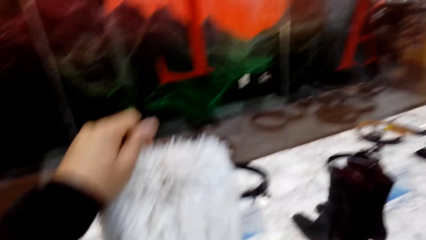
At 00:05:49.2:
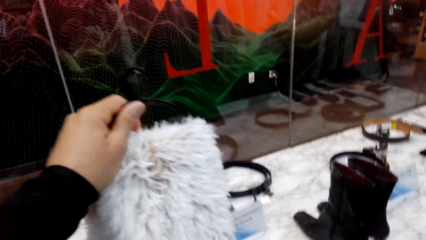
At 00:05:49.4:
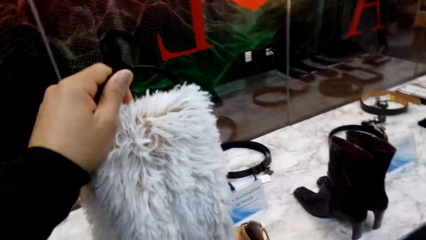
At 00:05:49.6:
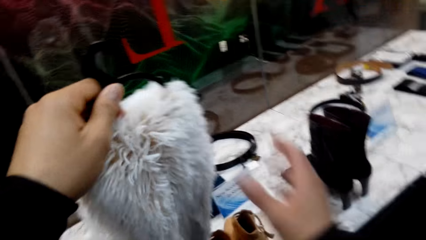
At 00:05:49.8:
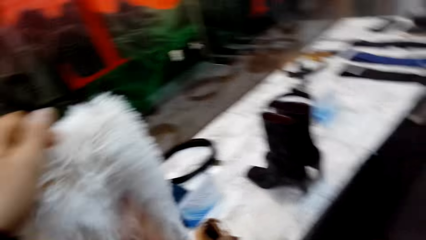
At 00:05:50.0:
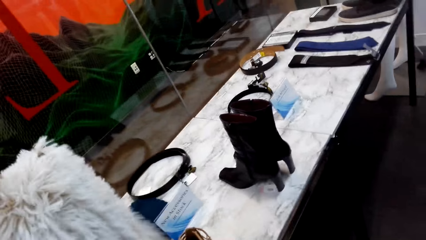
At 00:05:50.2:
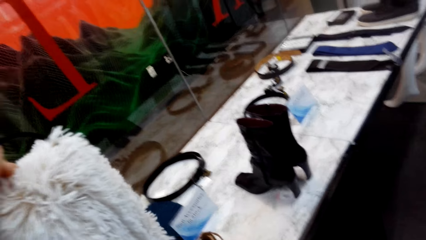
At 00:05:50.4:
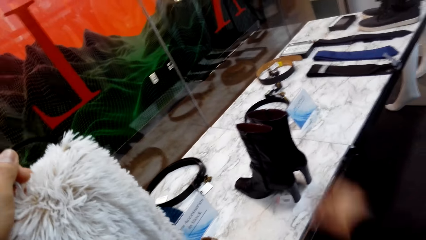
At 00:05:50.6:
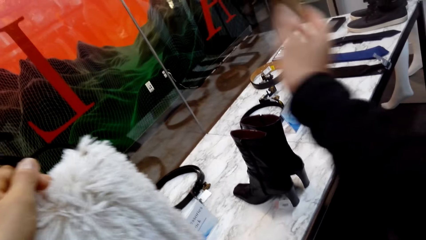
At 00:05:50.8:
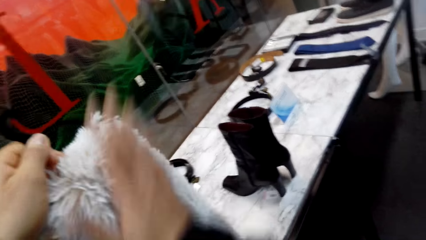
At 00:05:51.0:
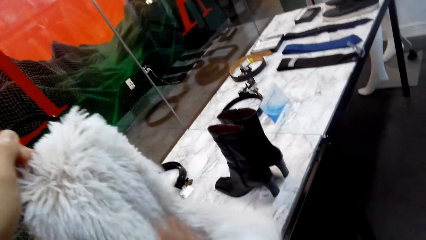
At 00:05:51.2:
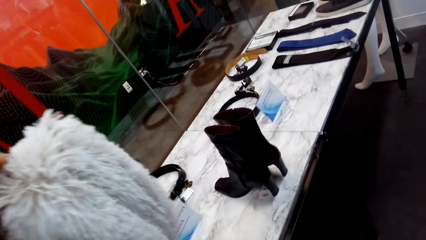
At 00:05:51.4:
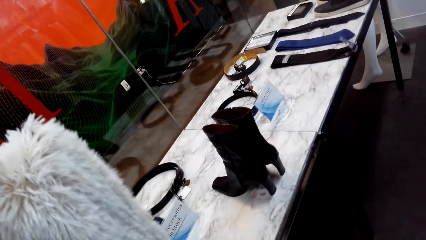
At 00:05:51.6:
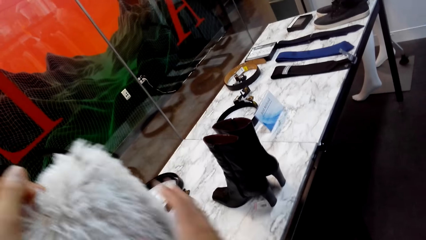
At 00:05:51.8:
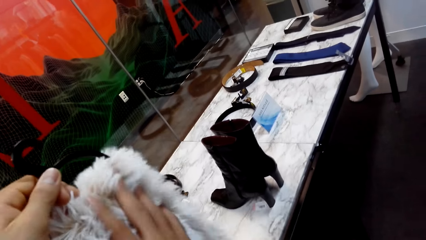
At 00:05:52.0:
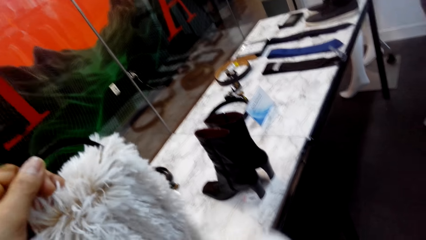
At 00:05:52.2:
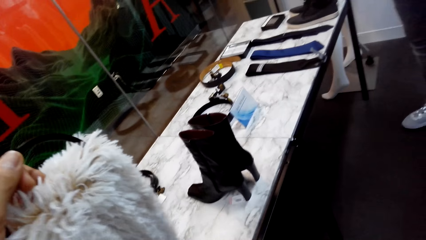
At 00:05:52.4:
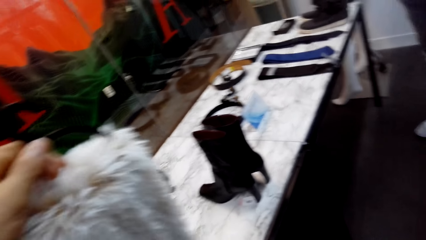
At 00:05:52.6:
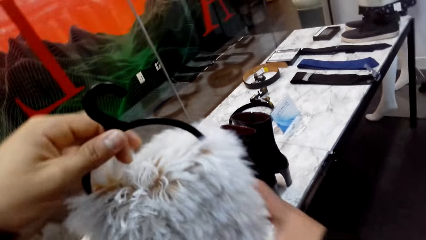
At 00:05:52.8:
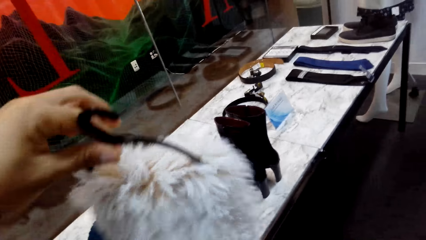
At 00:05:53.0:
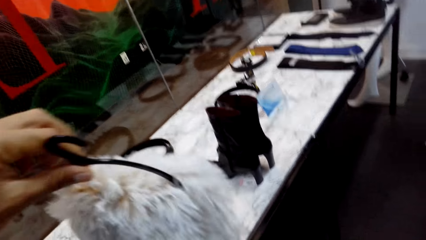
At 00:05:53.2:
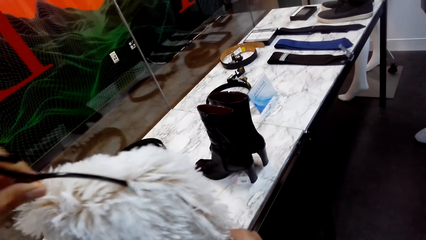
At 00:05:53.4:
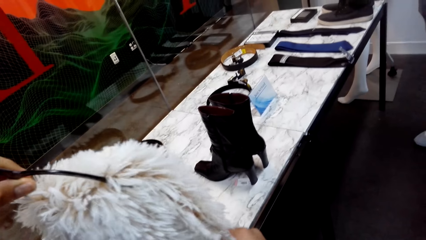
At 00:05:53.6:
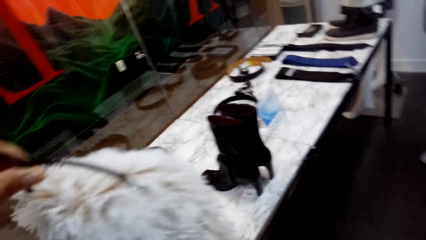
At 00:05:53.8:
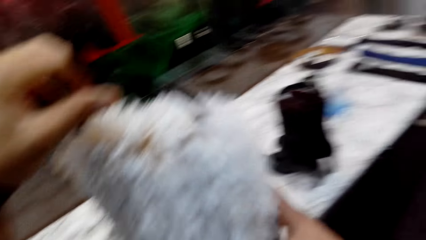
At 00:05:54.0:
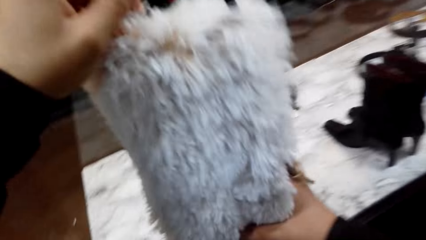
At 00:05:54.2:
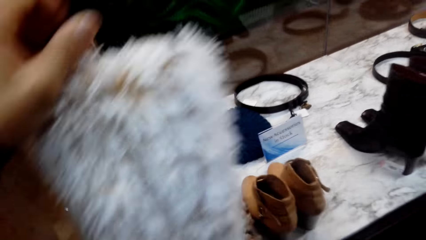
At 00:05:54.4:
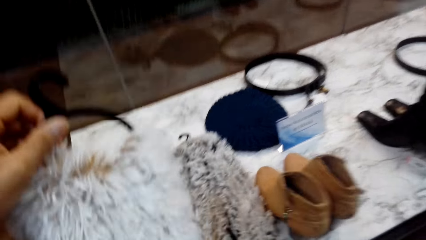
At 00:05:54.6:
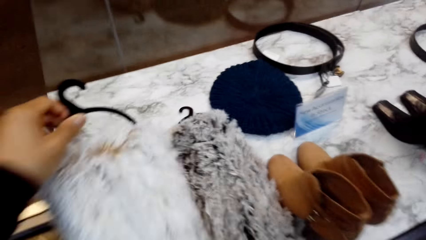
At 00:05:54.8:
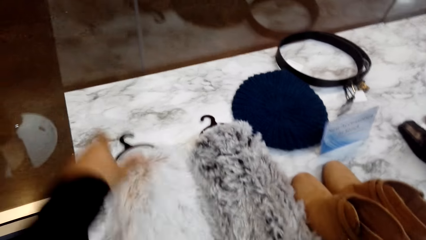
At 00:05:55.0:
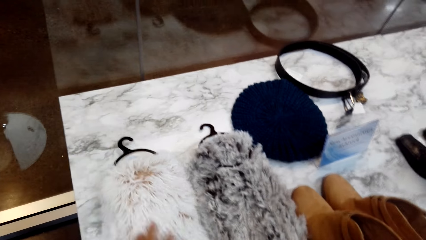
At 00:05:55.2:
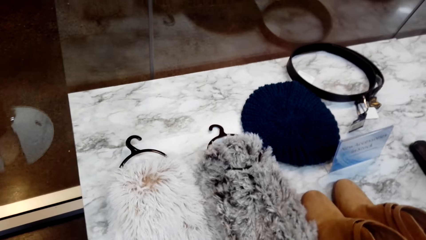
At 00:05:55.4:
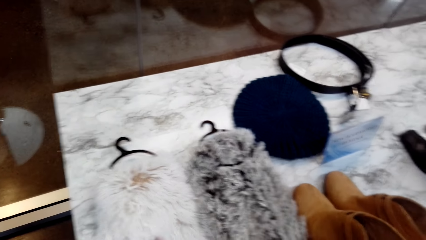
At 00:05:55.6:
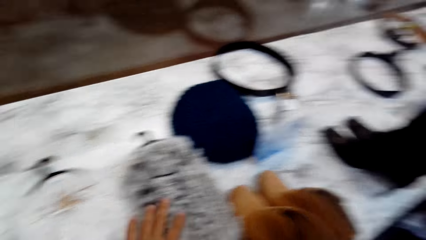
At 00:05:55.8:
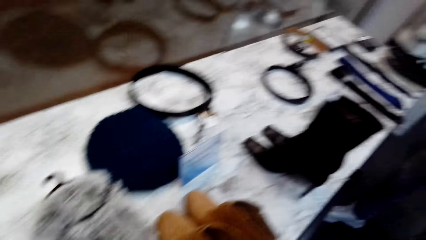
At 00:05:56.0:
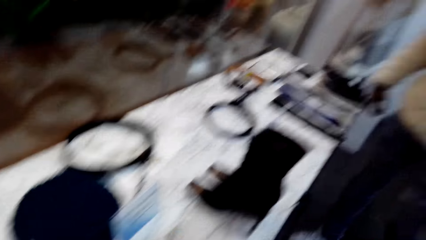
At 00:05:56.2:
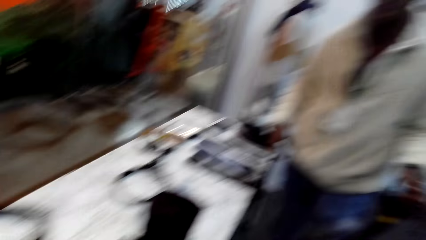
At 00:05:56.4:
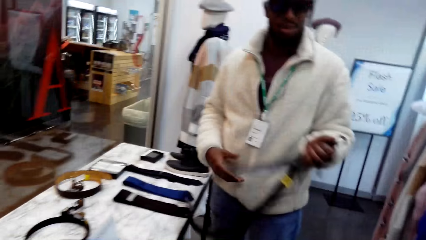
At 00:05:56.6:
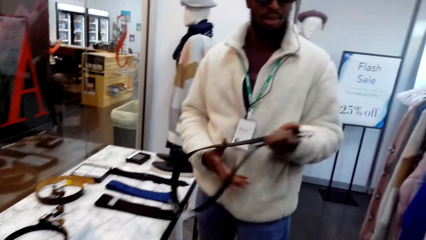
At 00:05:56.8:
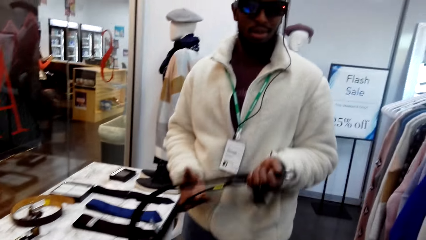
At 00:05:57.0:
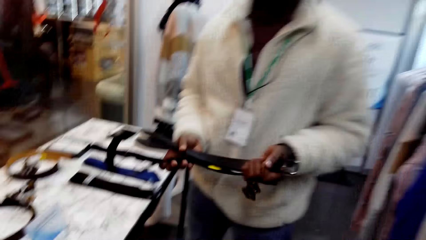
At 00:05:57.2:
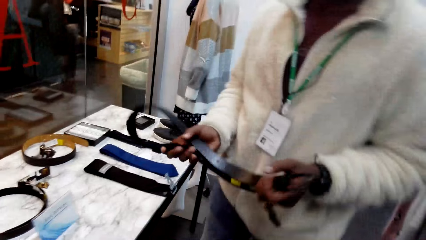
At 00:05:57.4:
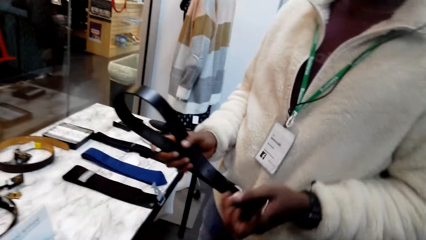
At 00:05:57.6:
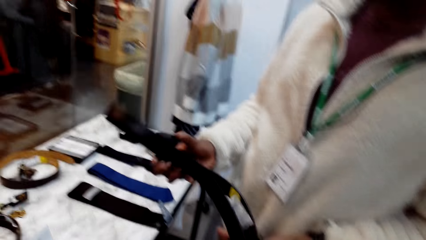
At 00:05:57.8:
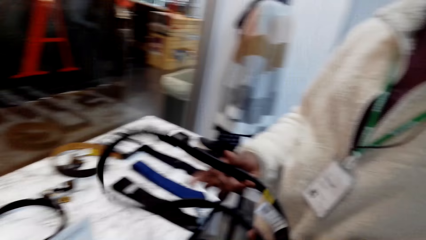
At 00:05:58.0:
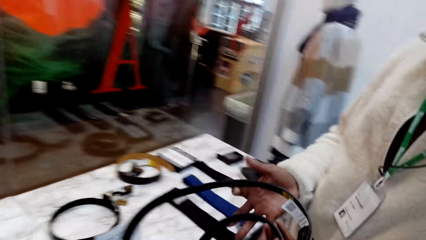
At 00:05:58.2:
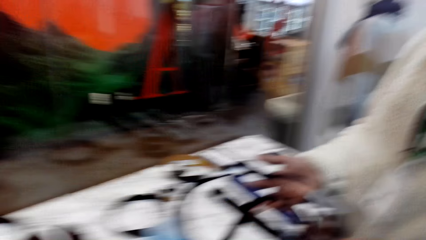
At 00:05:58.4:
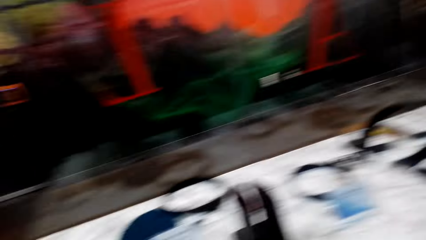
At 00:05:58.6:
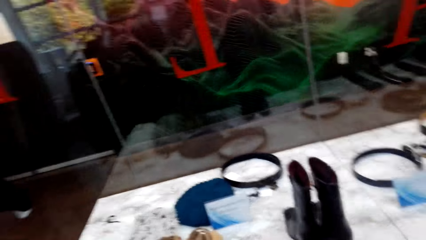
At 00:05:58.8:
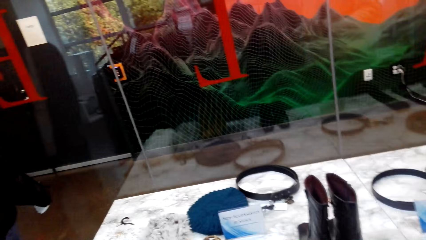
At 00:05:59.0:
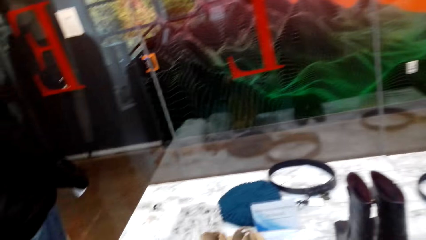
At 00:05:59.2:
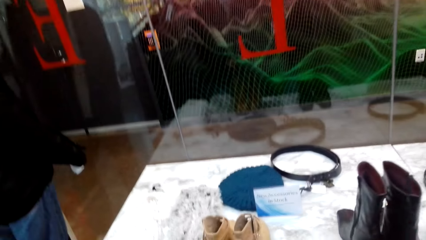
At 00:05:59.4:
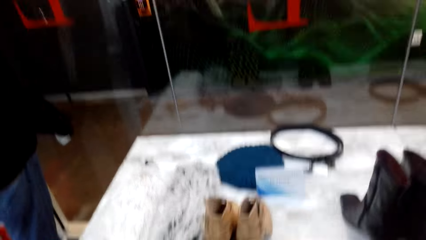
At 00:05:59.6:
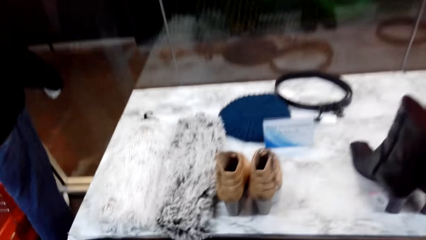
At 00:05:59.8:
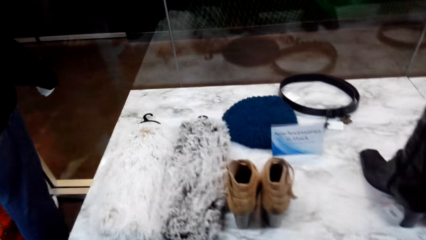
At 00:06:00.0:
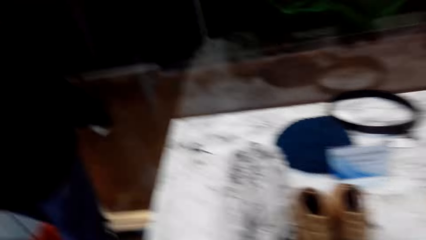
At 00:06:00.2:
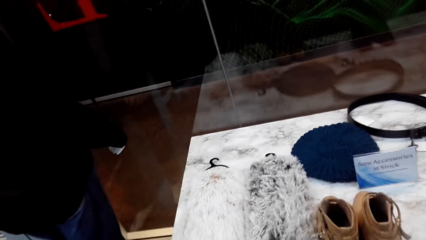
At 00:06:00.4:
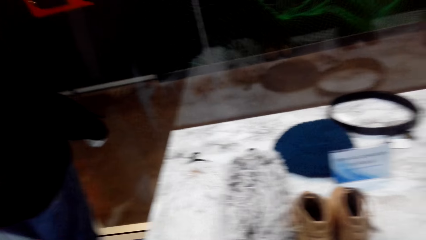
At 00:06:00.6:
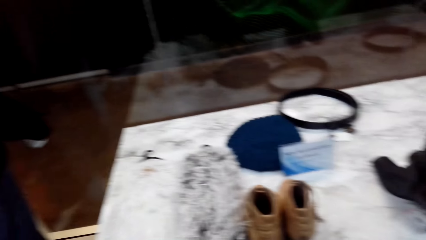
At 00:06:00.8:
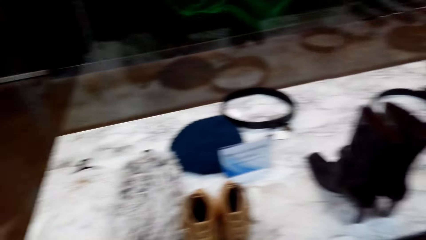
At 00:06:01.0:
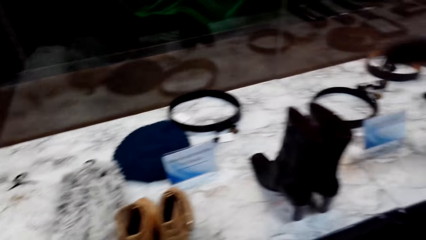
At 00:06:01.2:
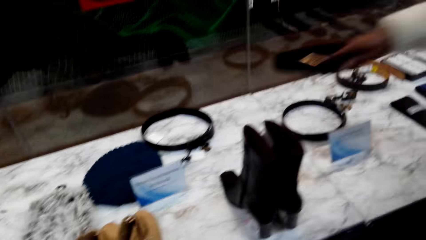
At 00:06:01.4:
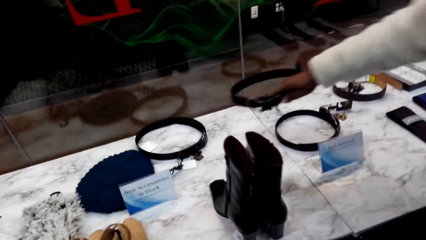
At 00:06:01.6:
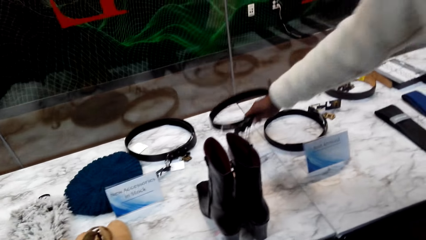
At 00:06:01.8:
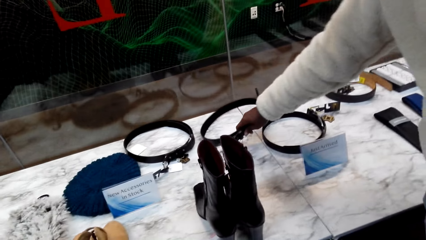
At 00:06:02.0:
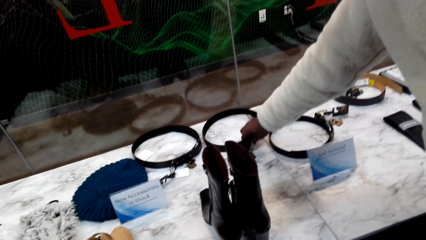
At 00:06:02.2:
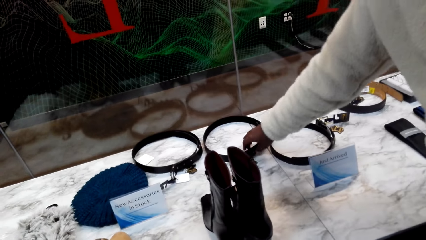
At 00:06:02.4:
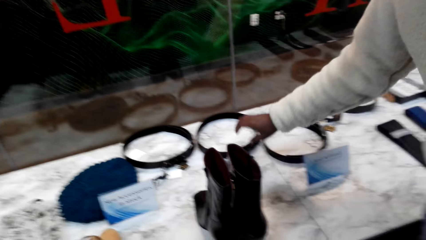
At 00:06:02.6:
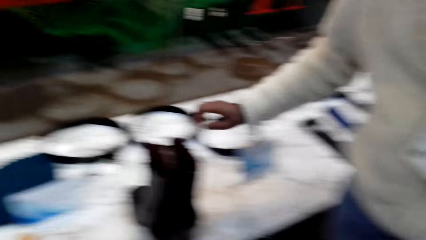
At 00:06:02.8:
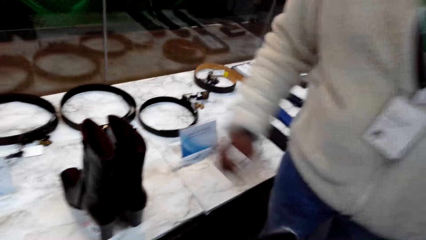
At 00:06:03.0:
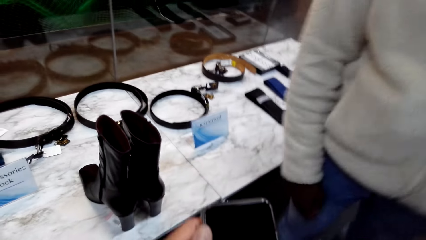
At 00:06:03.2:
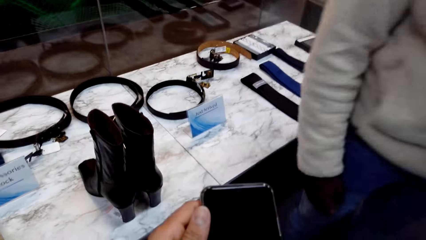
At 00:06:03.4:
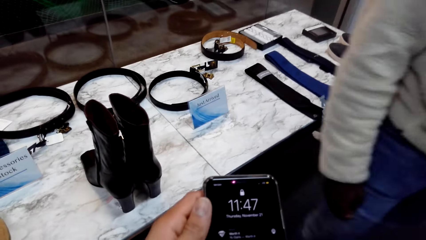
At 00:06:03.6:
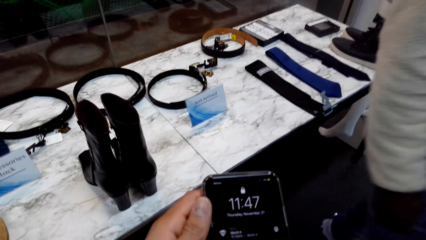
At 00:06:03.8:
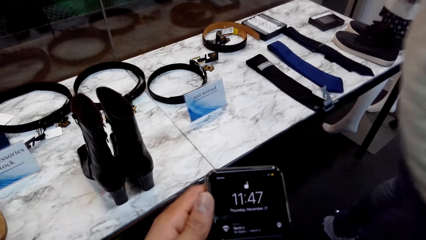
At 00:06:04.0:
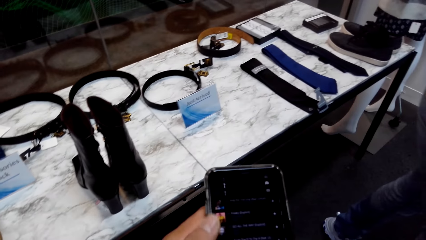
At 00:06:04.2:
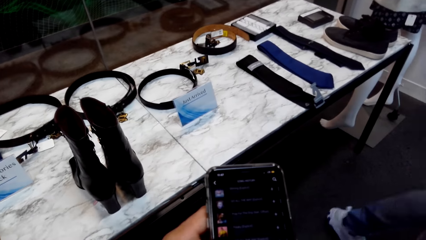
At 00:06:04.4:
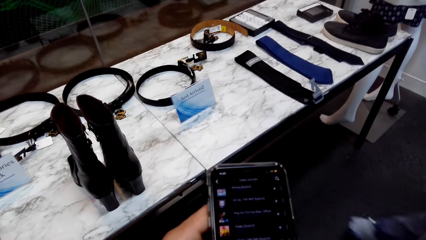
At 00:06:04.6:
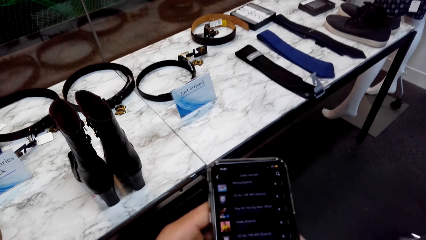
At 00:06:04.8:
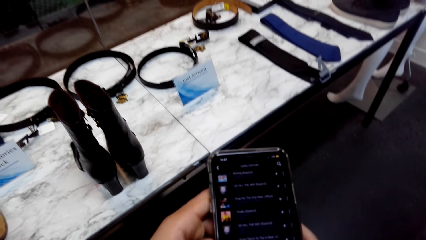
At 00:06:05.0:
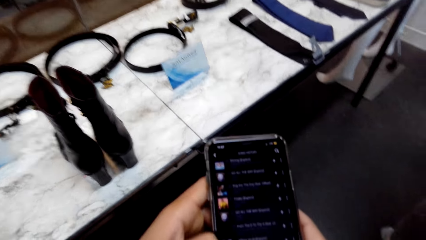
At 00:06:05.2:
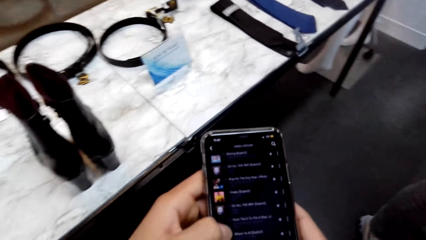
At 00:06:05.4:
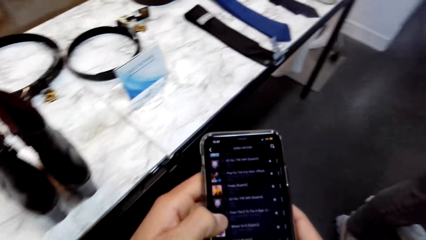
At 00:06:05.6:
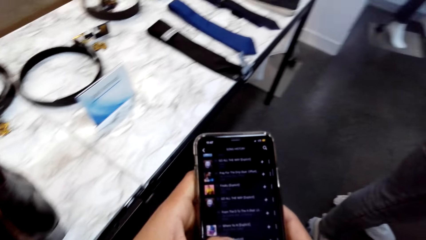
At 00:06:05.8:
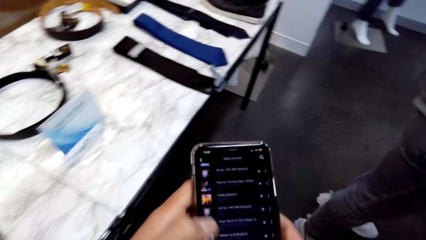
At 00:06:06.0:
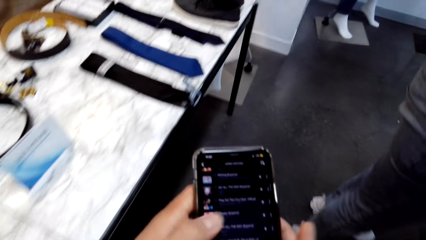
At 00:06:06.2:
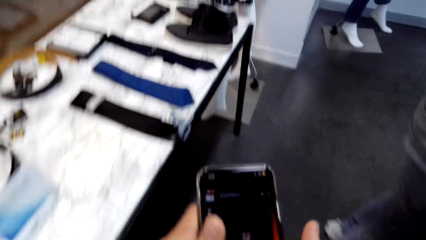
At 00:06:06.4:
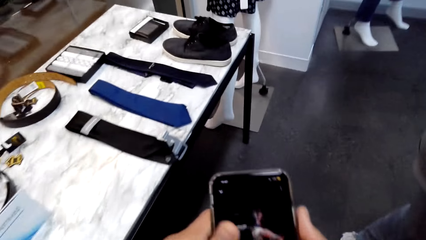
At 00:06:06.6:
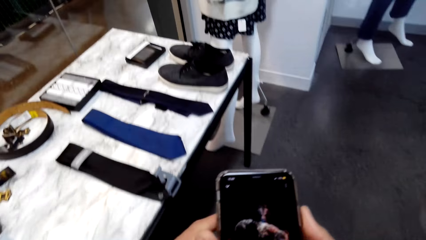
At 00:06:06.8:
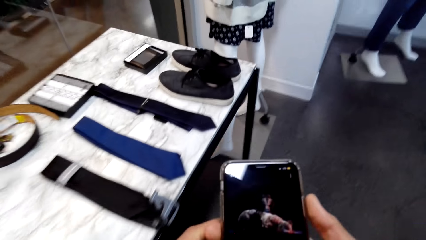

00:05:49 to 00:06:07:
A person holds a belt with both hands. The camera wearer holds a cloth. They move the right hand on the cloth. They pick up another scarf and put the scarf on the table. They look around. The person moves the right hand on the belt. The person holds on to the belt. The camera wearer looks around. The person places the belt on the table. The camera wearer scrolls through his phone.
